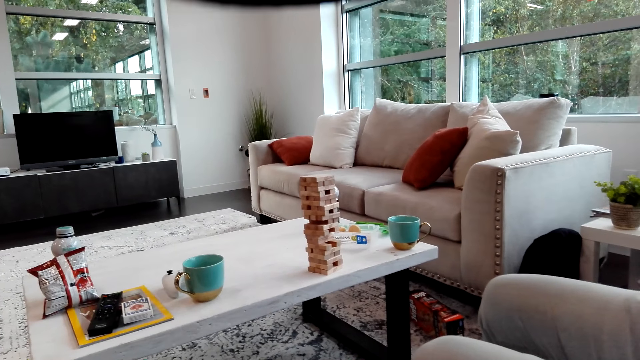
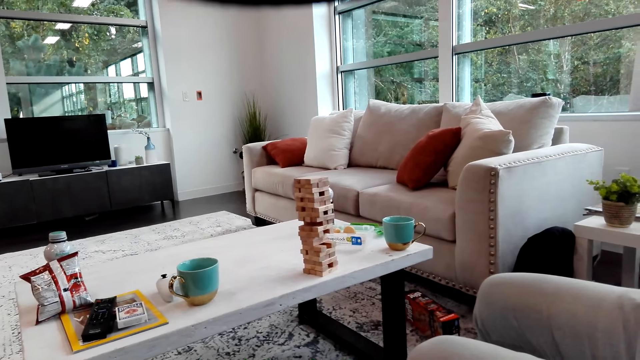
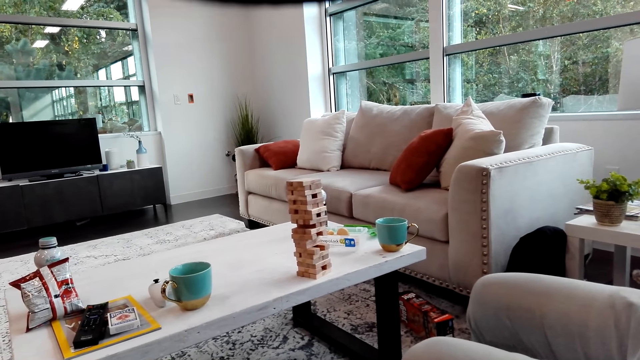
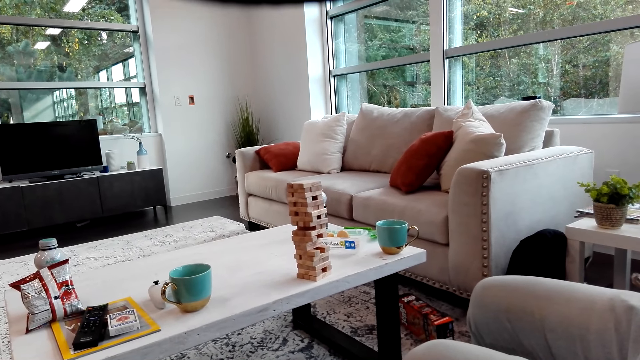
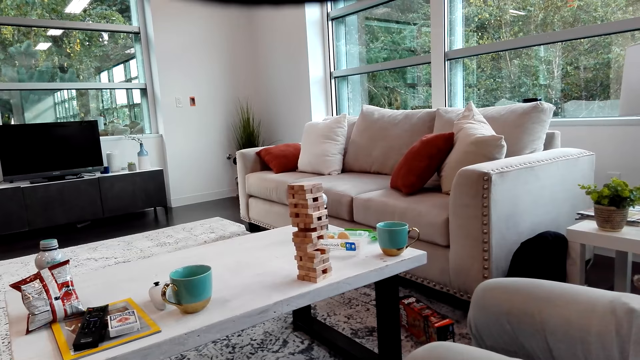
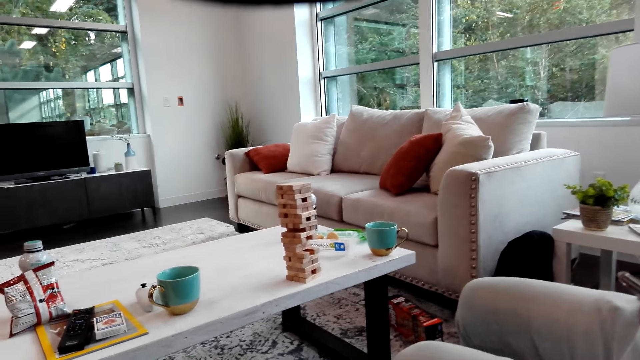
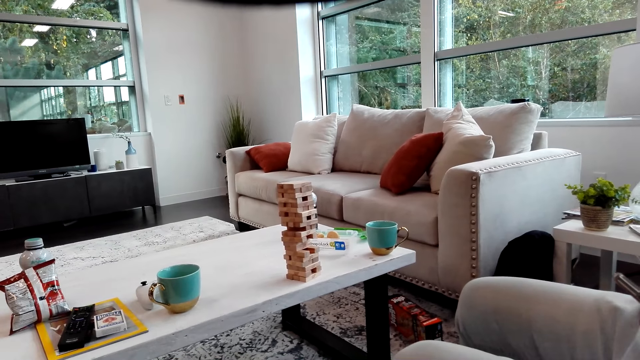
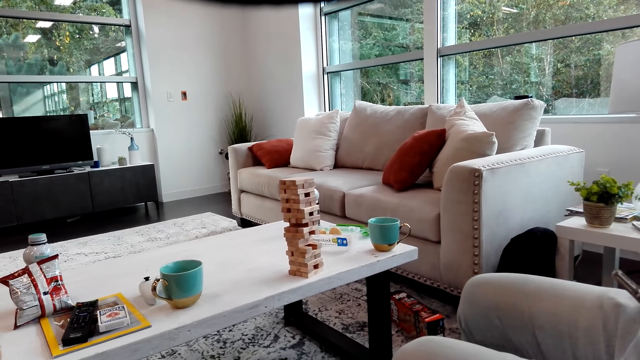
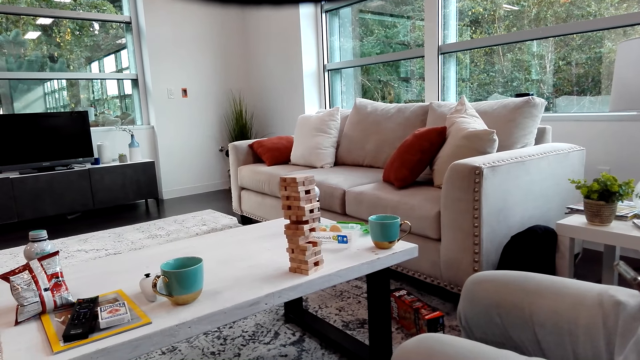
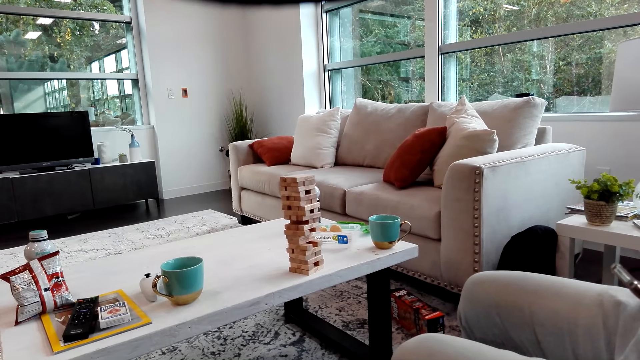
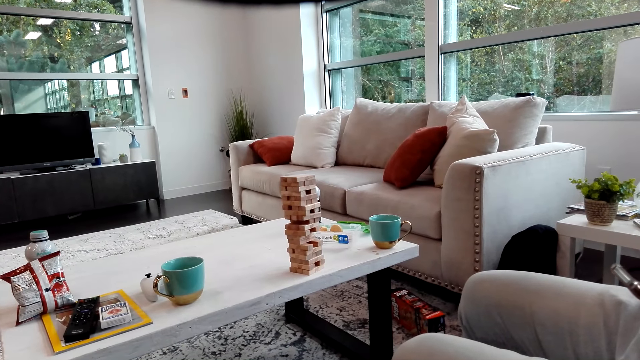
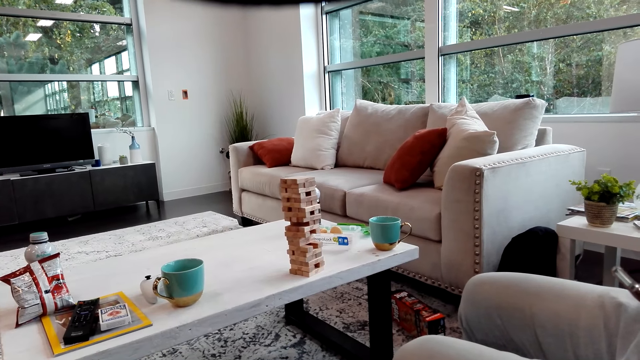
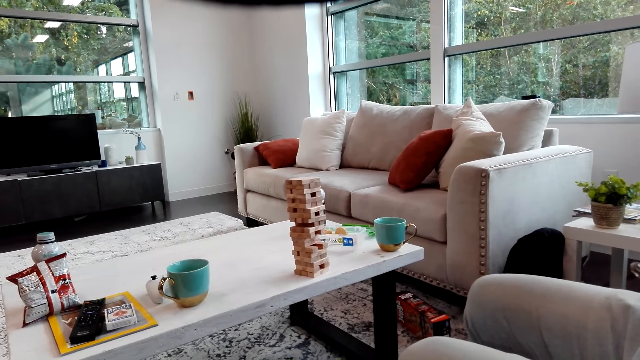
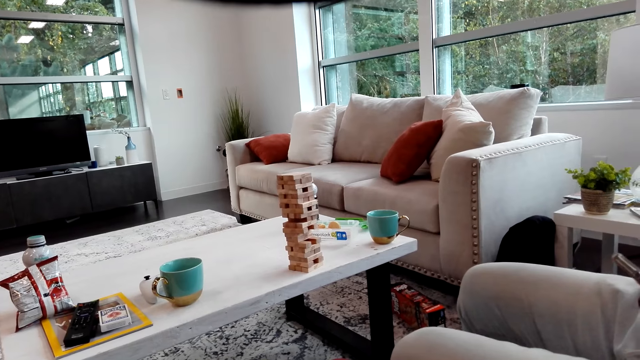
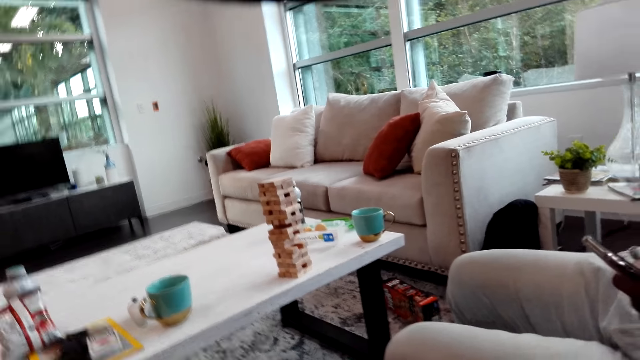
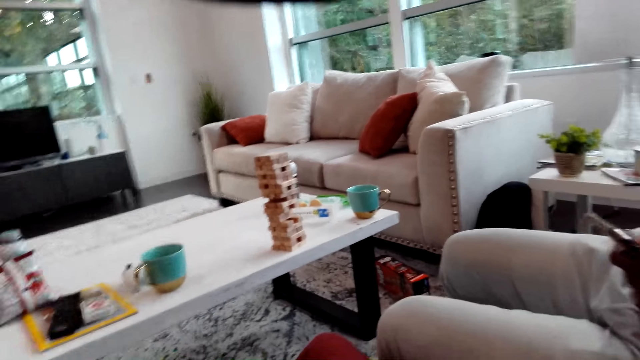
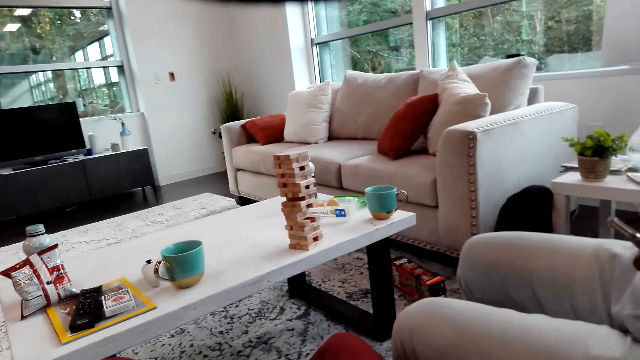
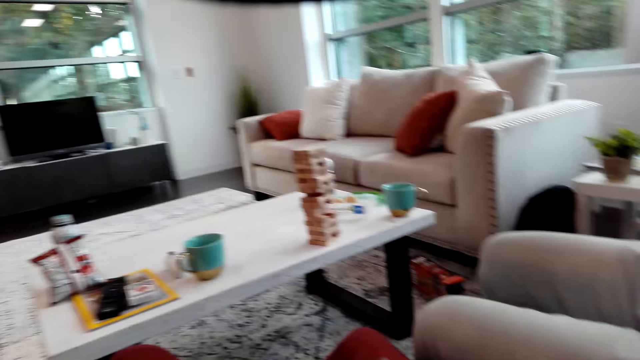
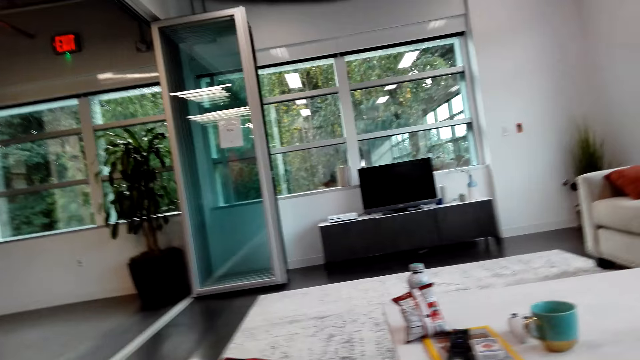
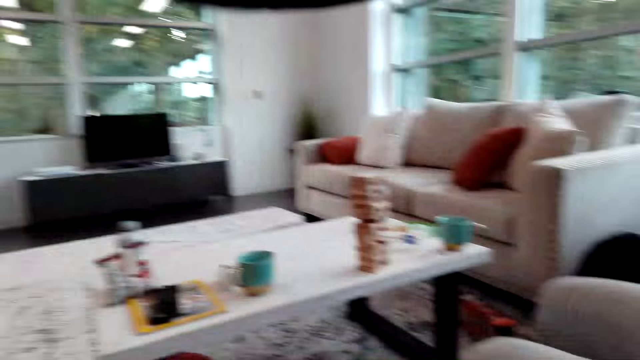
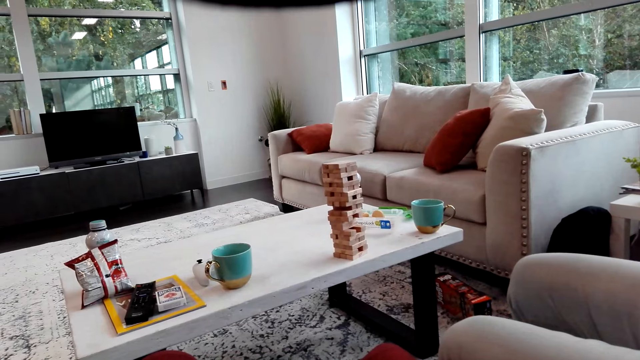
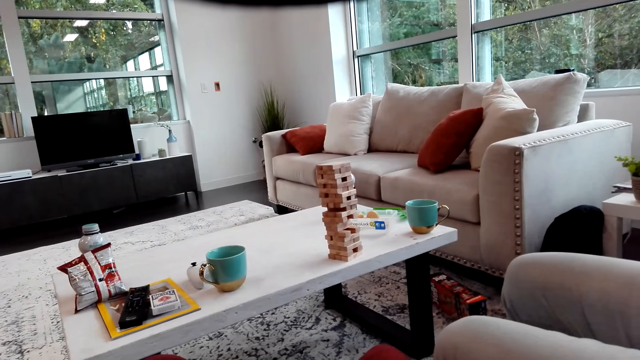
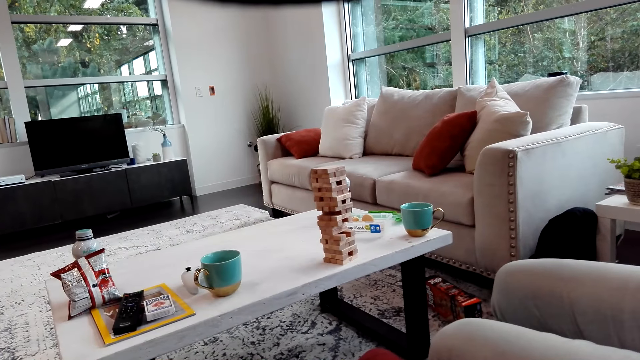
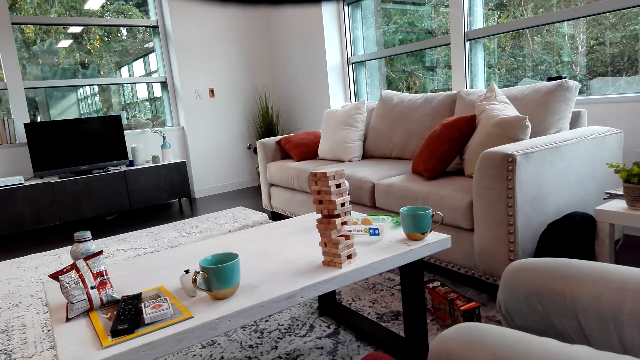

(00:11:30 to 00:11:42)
The man operates a phone.

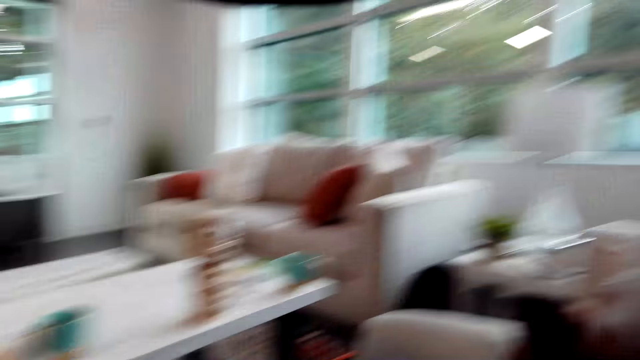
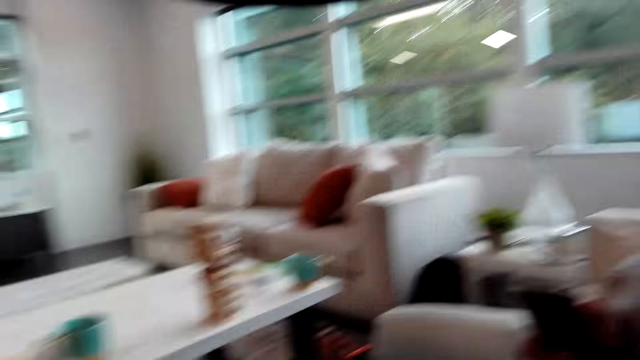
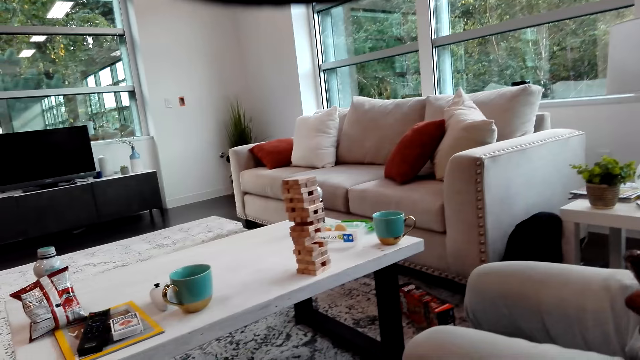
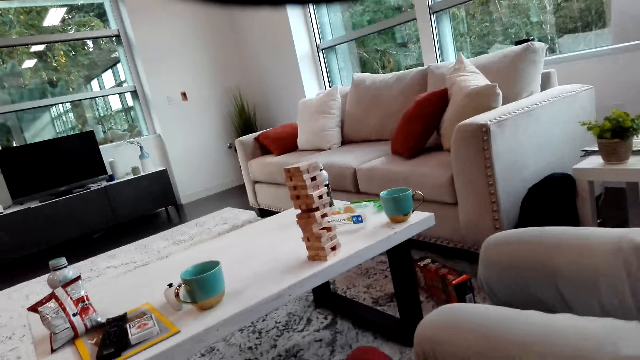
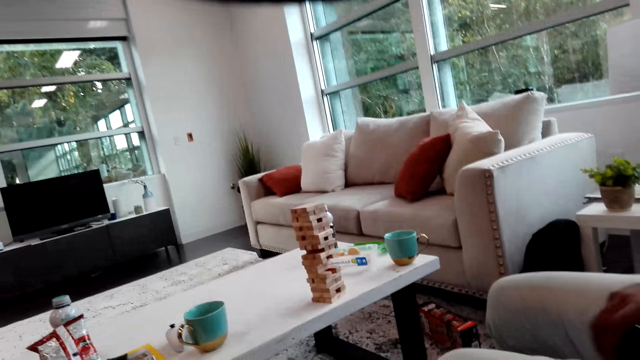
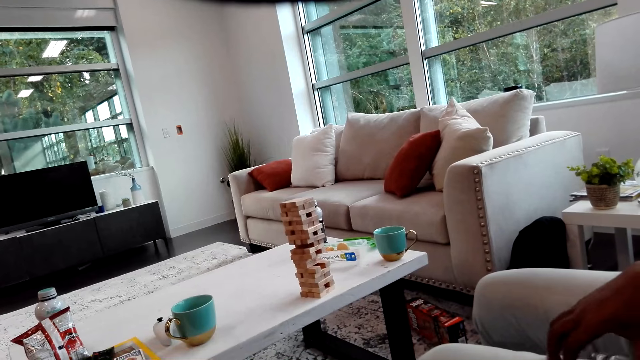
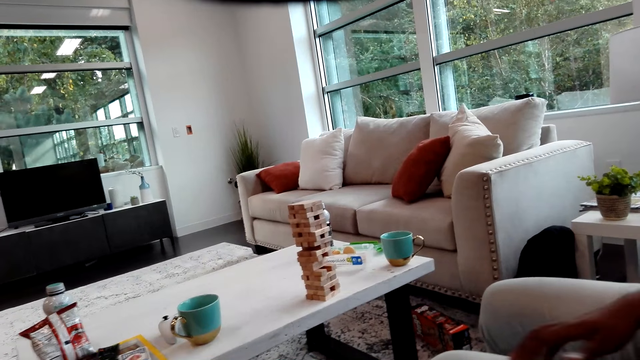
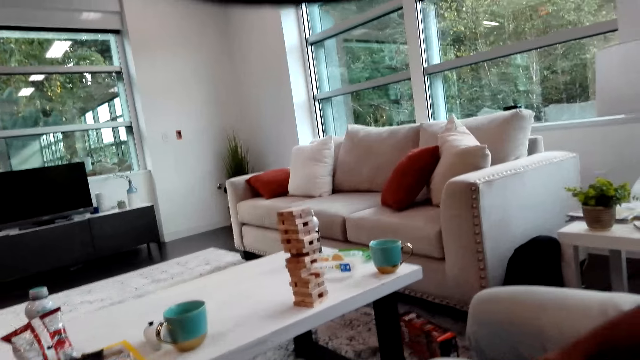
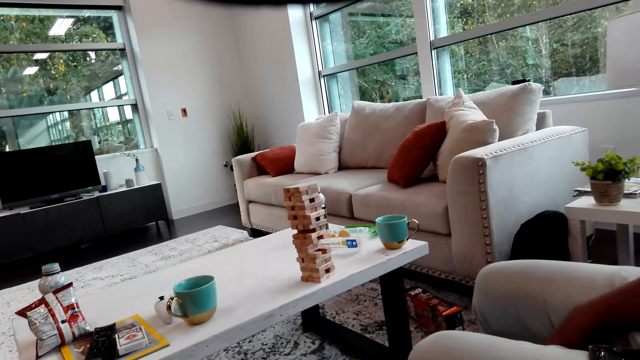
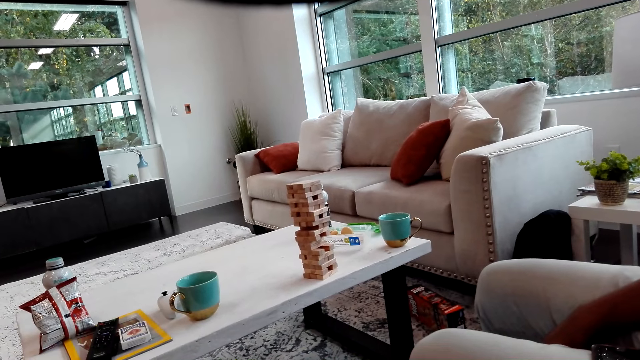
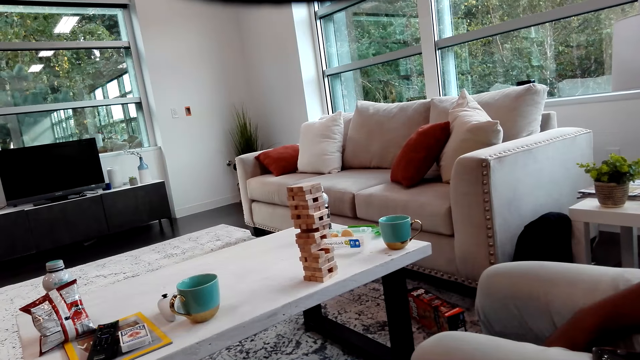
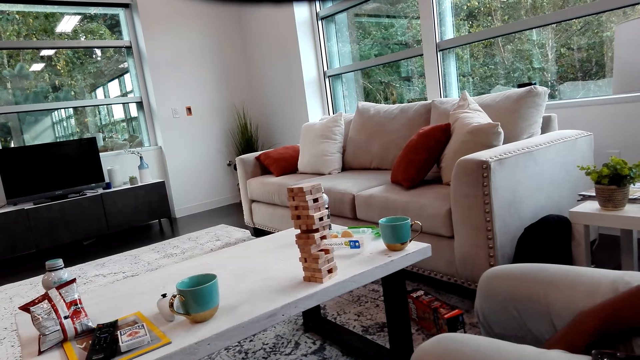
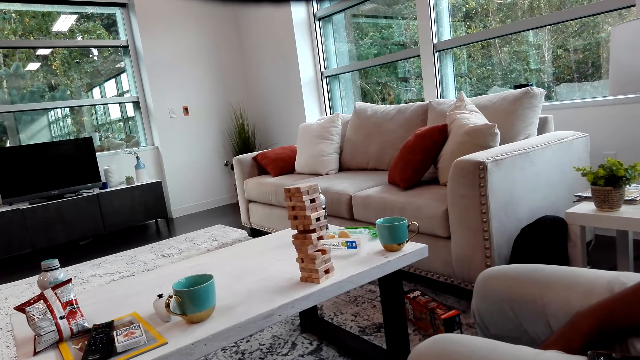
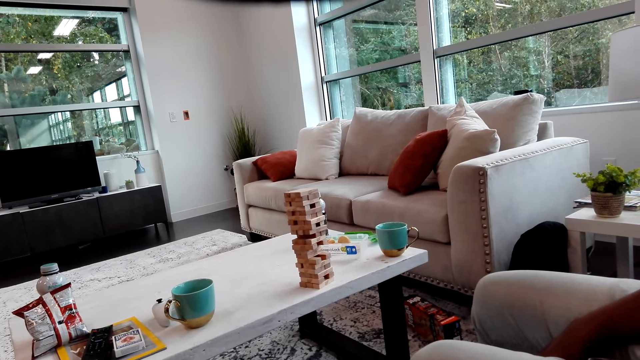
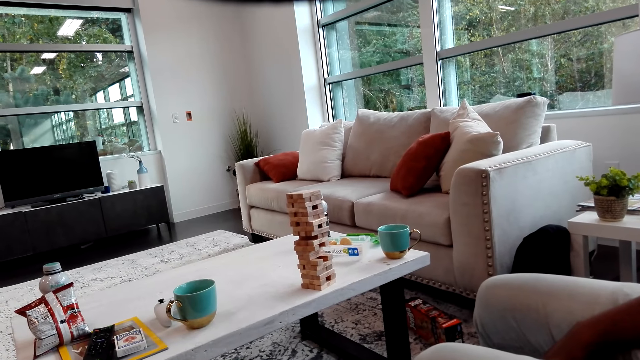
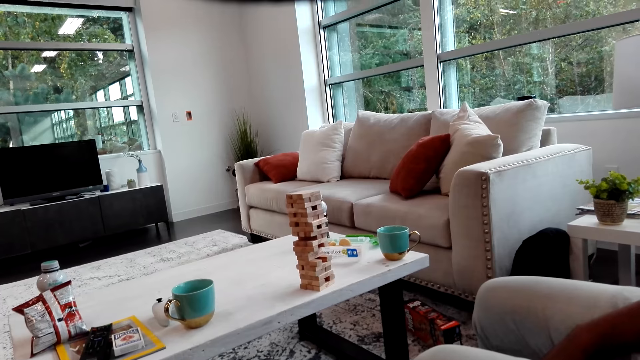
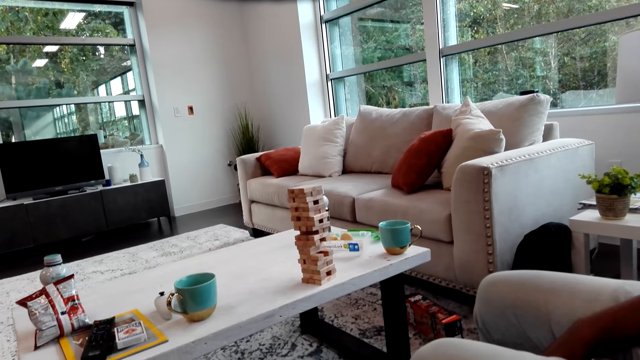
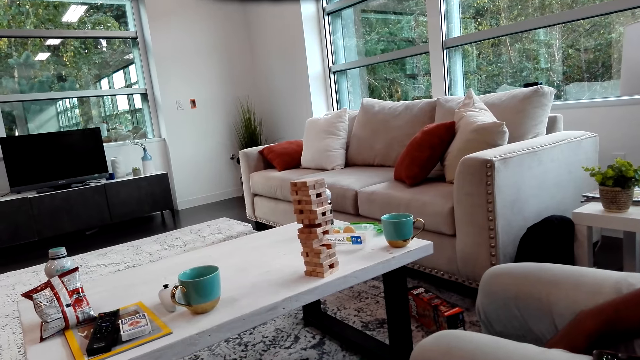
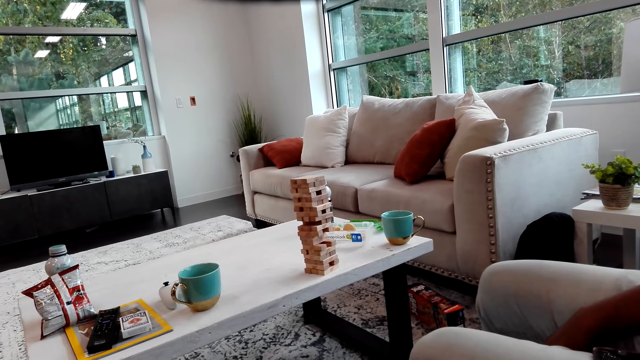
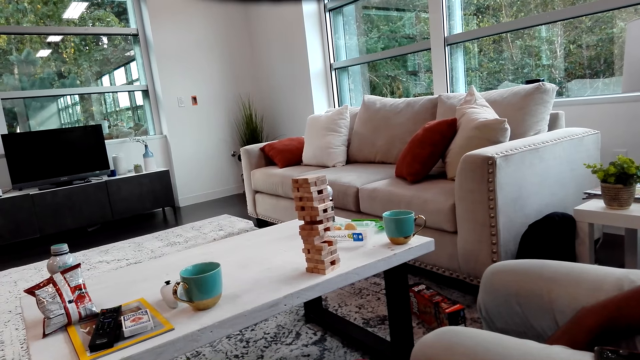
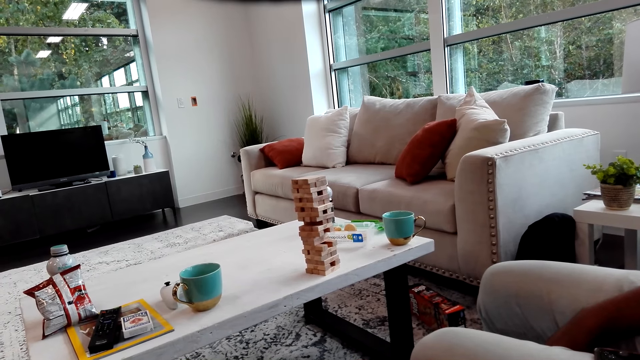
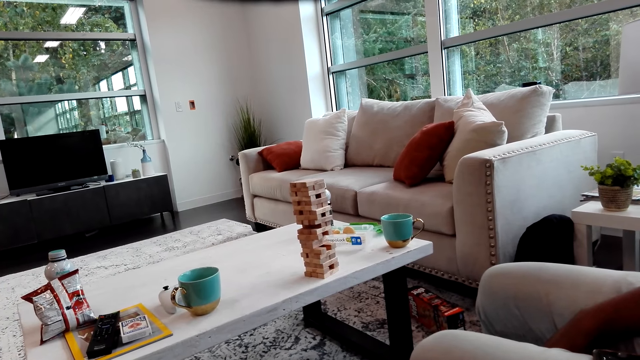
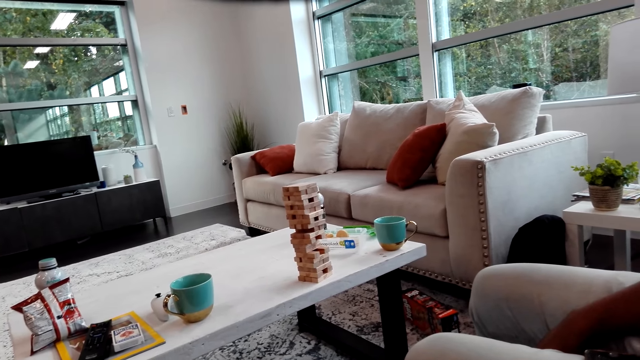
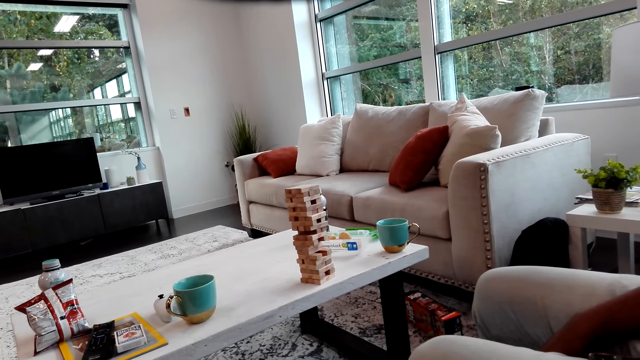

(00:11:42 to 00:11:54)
A man puts the phone on the couch. The camera wearer watches video on the phone. The man uses the phone.
